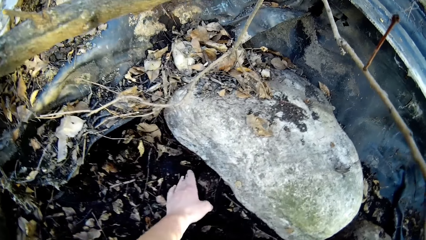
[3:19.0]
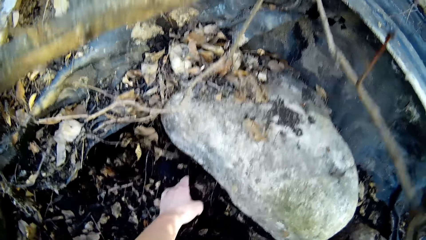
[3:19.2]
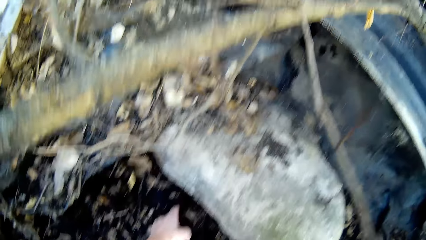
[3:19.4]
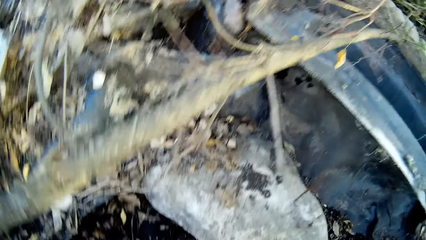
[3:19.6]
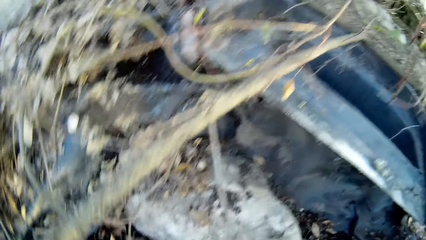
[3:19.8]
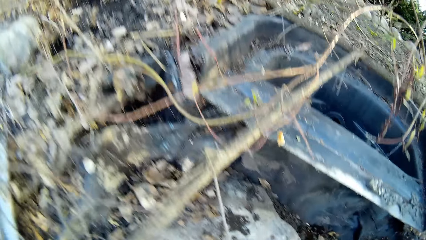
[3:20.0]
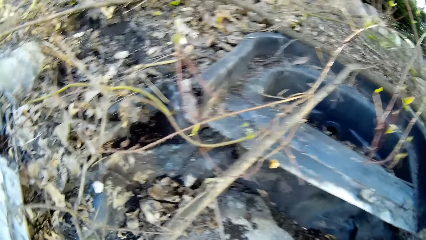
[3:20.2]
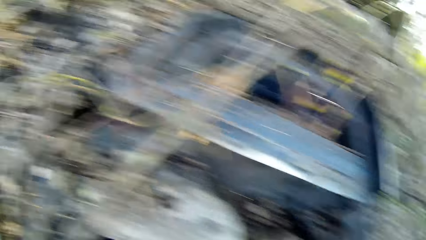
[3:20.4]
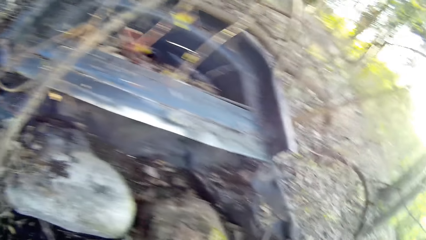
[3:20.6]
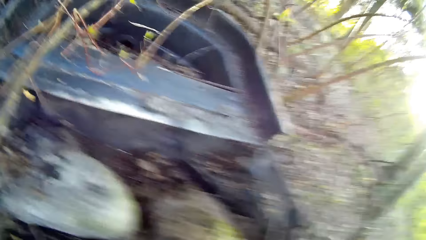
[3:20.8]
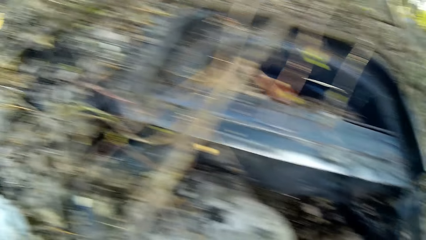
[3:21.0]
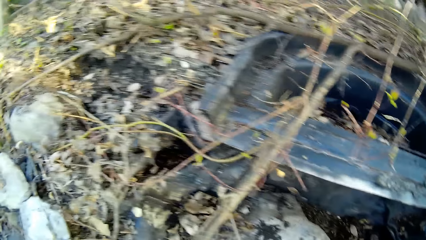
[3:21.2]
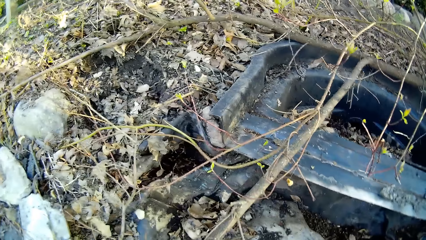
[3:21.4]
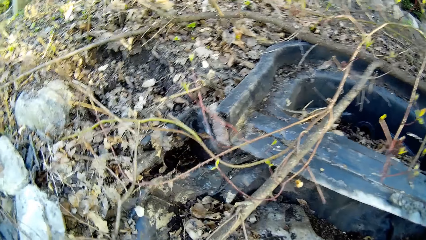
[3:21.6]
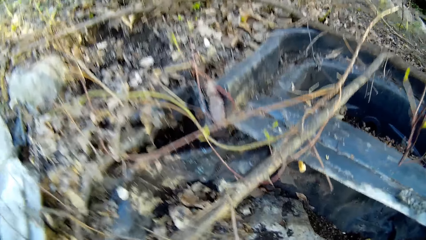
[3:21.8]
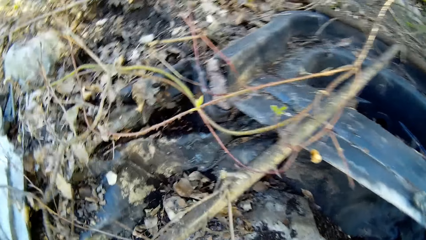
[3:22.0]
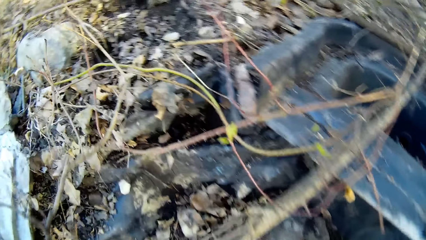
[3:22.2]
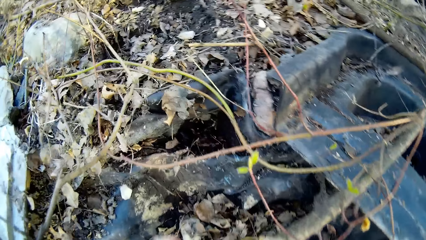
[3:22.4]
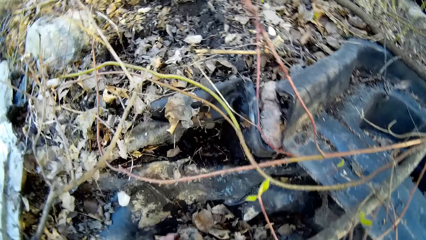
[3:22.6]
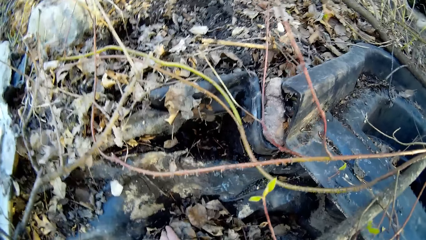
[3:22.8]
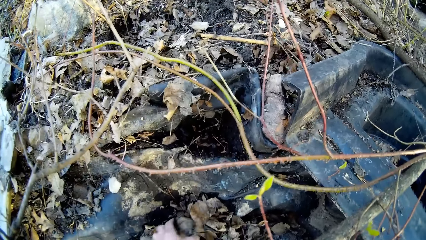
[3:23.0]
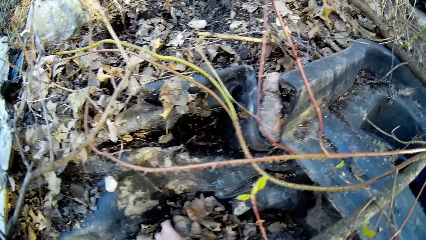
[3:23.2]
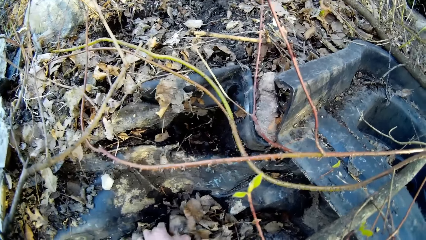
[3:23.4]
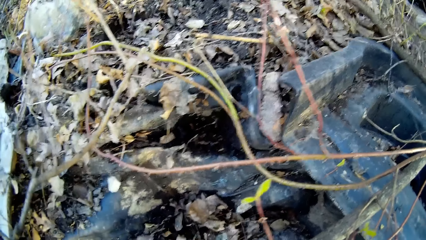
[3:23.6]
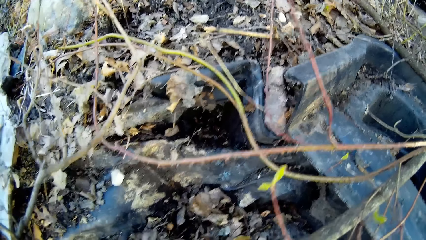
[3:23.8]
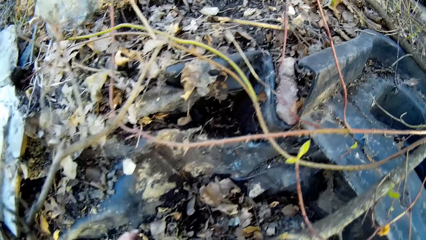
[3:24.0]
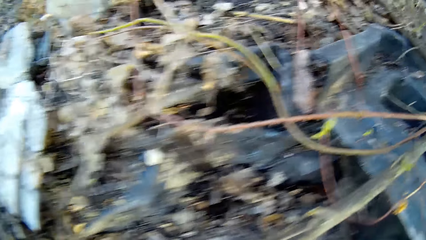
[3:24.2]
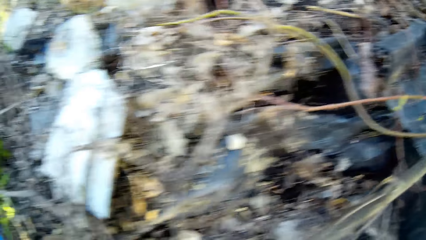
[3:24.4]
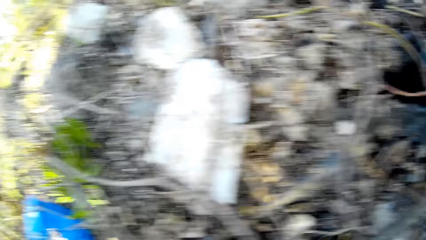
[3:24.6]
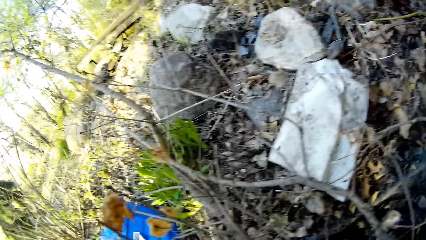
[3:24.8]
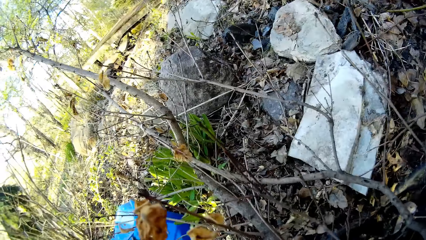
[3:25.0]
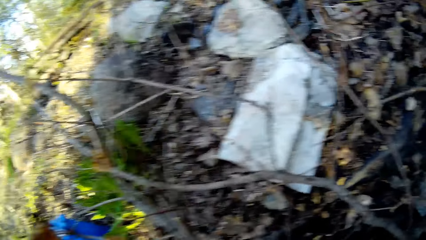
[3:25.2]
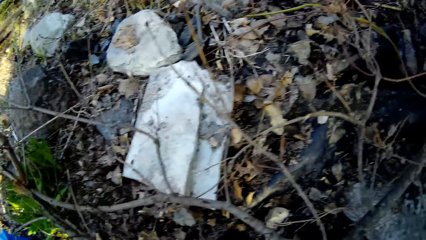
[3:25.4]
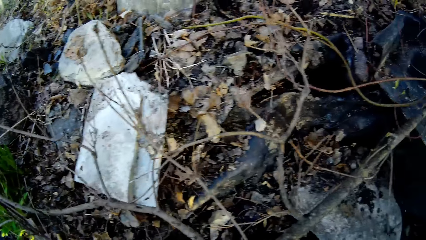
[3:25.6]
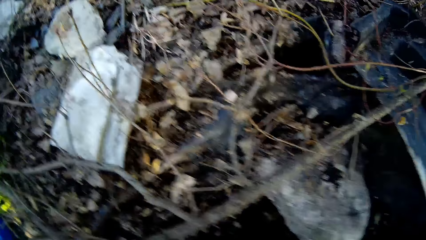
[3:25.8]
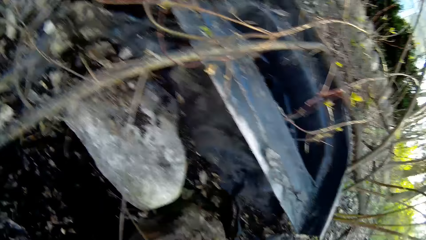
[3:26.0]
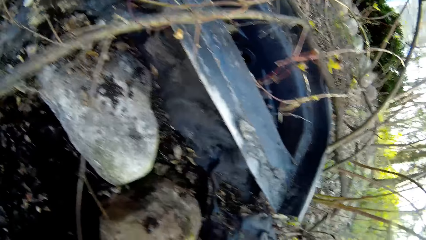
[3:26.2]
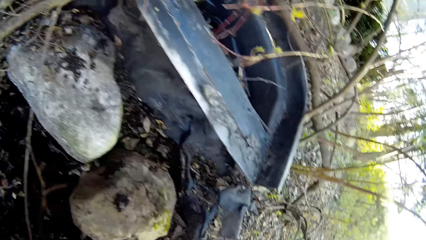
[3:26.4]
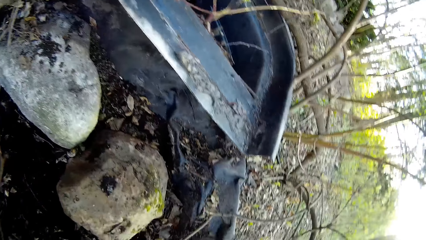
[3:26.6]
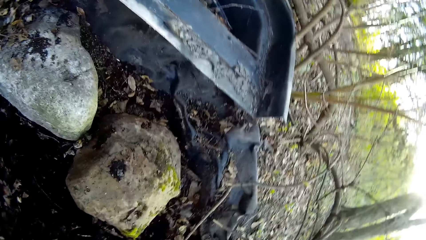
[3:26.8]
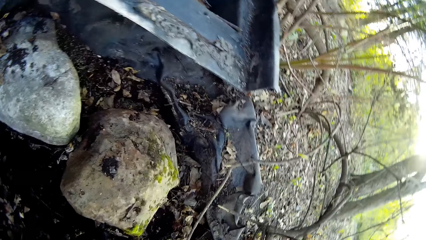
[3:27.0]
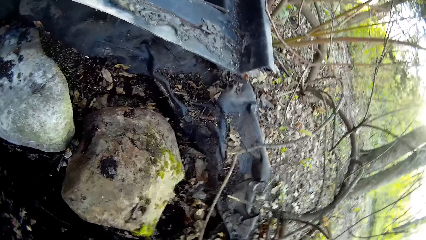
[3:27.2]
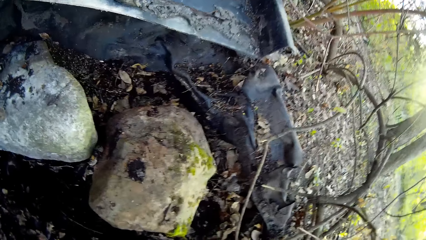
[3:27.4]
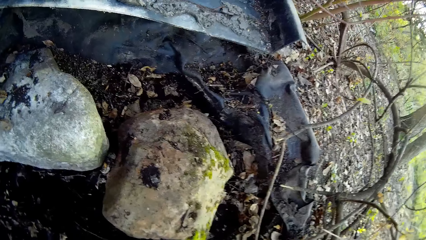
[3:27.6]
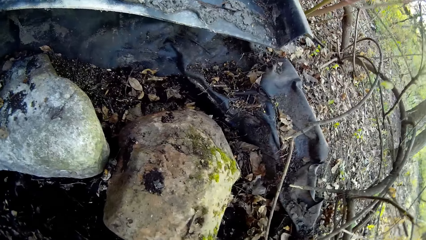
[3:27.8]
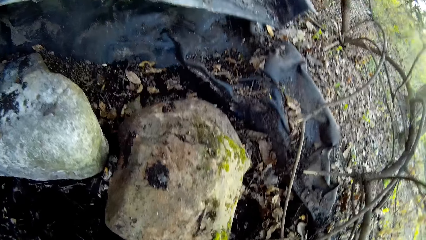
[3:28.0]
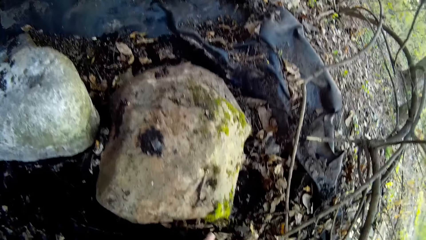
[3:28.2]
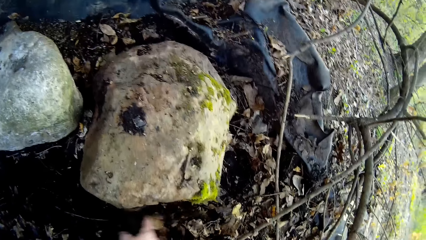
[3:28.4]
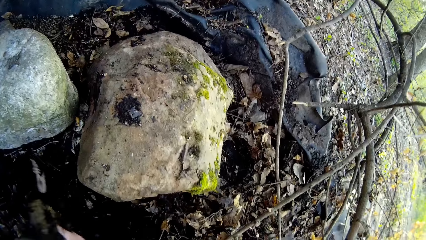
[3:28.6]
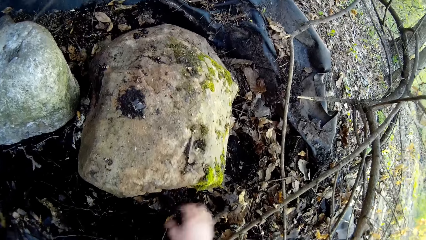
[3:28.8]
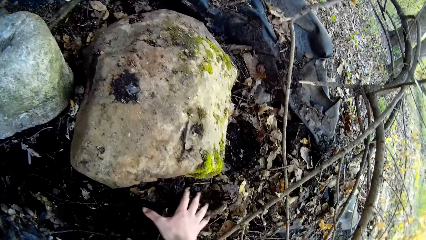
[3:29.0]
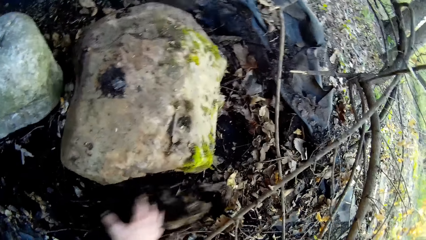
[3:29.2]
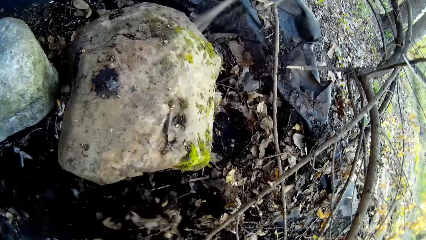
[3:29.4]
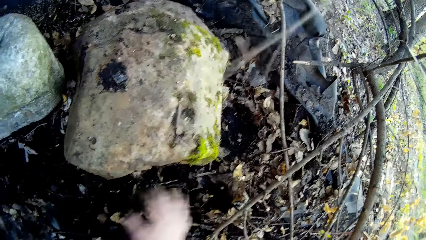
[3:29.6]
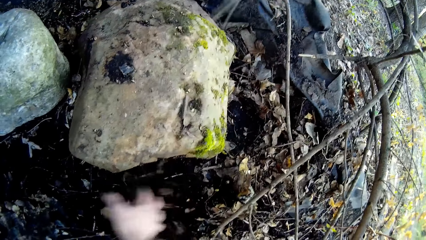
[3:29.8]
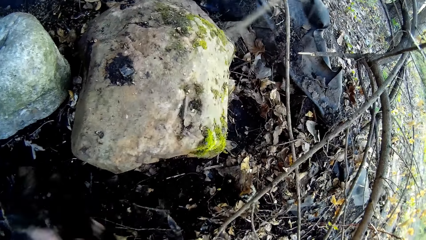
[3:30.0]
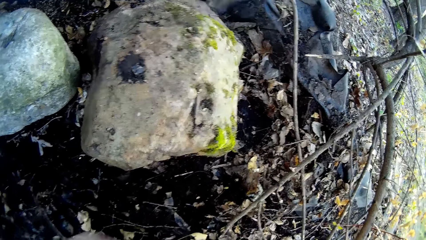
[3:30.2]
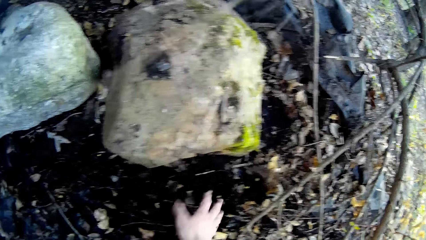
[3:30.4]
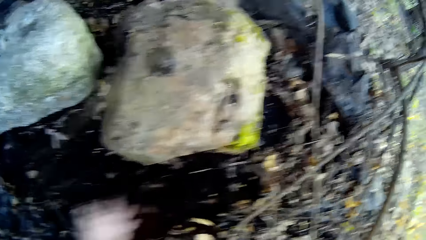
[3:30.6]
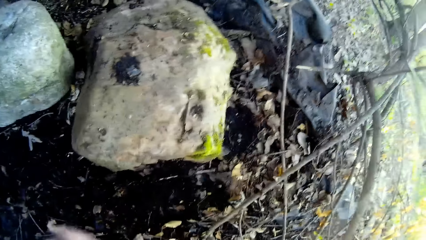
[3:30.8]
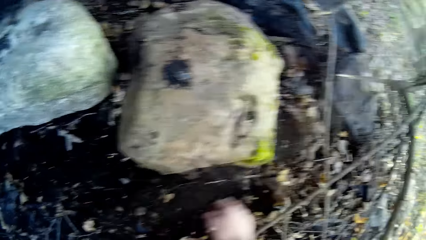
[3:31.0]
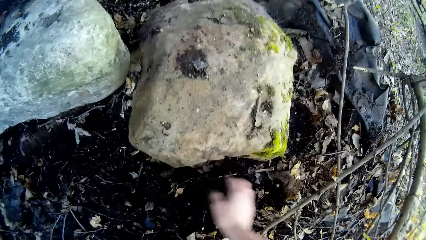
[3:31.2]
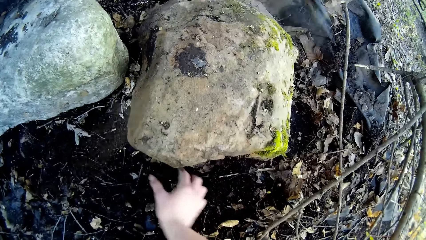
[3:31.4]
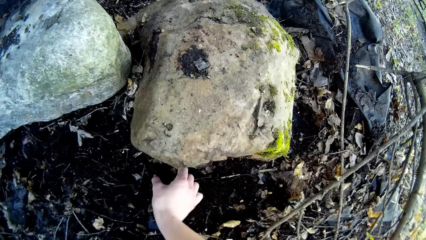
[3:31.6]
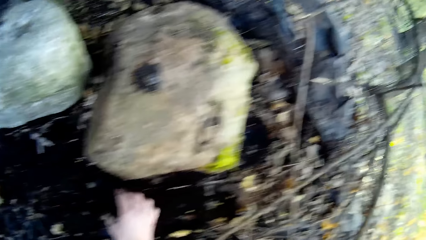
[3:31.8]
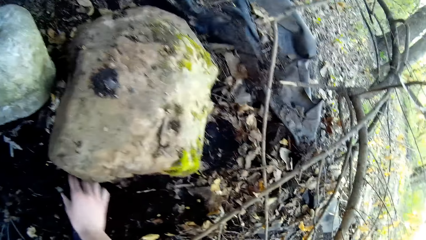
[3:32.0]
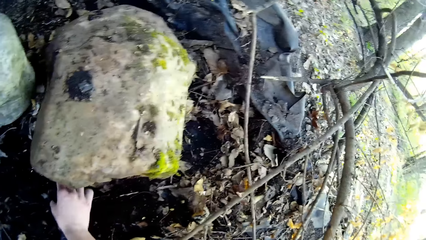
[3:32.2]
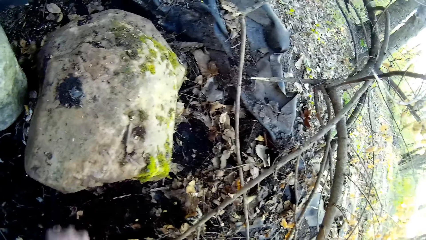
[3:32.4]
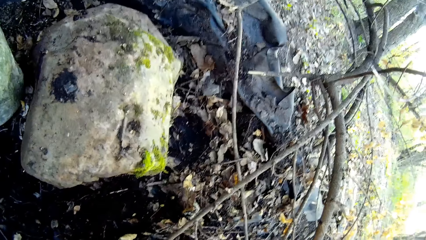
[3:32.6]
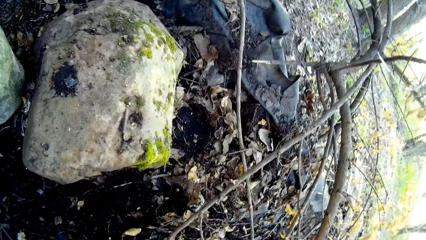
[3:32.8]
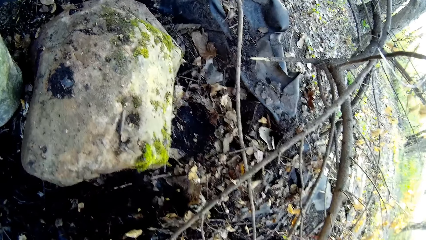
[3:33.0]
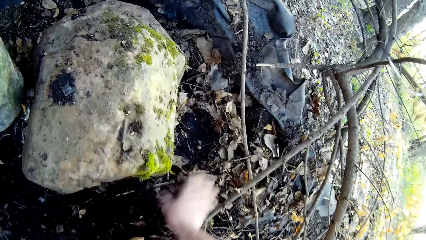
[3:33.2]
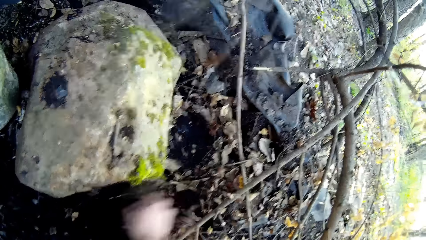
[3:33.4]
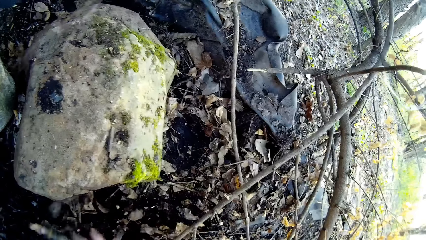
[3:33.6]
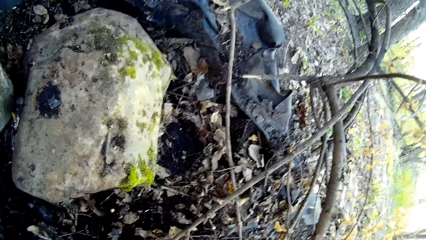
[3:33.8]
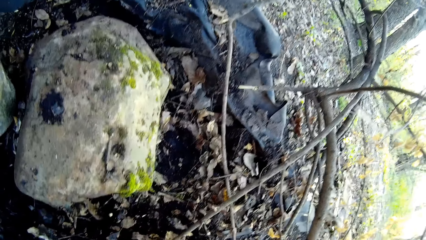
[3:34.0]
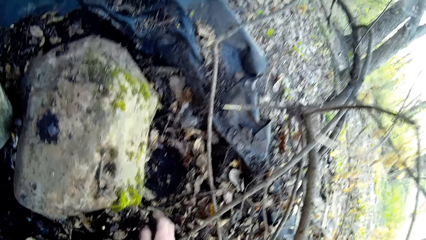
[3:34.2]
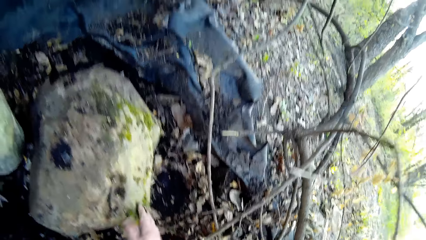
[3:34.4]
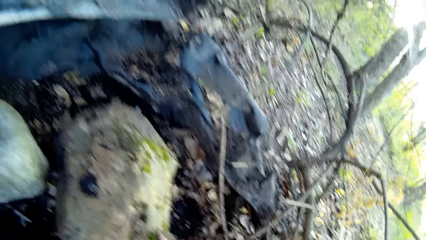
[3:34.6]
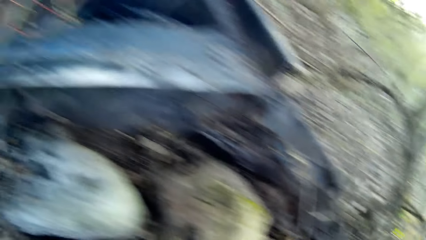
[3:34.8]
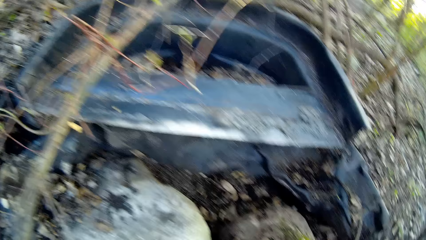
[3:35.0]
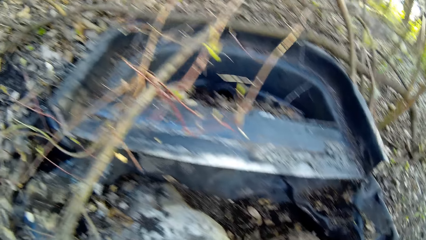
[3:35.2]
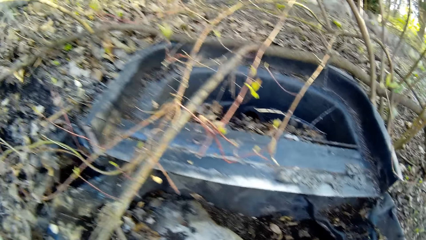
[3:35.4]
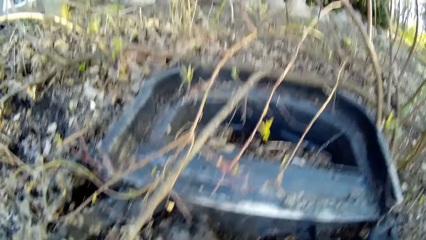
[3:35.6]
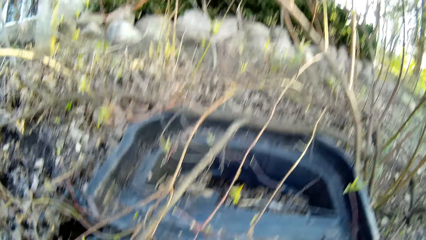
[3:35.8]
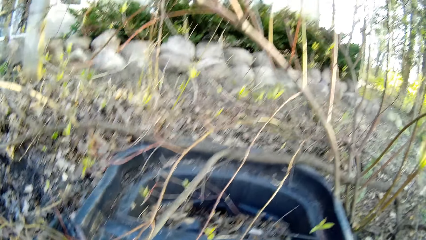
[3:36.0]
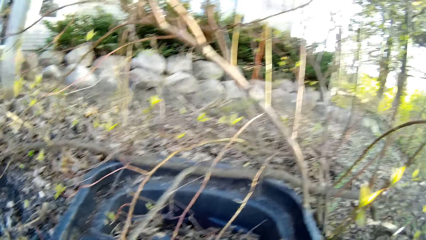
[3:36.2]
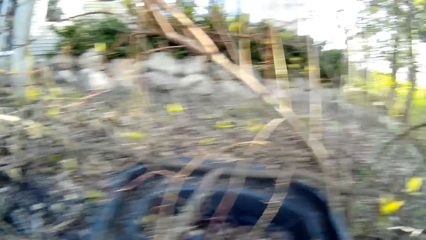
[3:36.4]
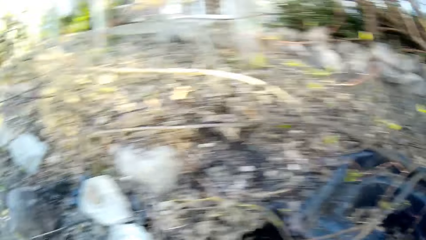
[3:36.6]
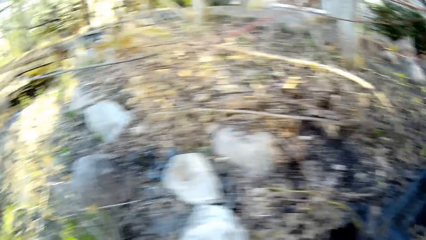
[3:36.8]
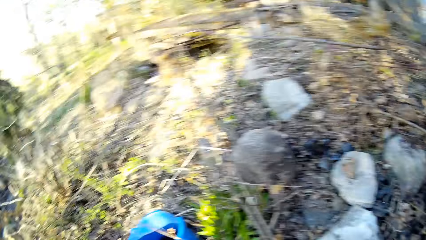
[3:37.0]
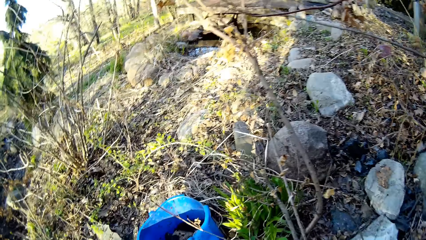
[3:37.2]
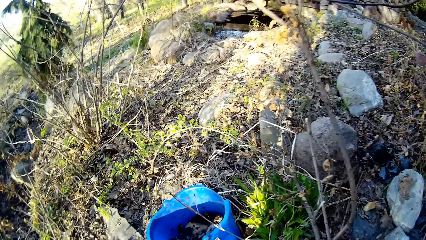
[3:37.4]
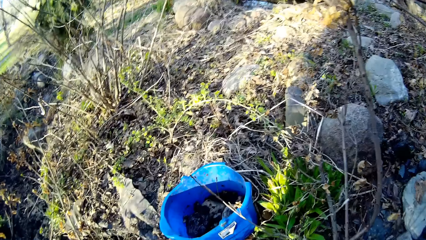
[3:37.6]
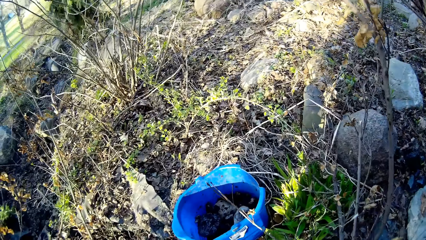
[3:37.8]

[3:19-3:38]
The camera wearer picks a stone from the ground with her left hand. She sifts through the dirt with her right hand. She picks a stone from the ground with her right hand. She sifts through the dirt with her right hand.
